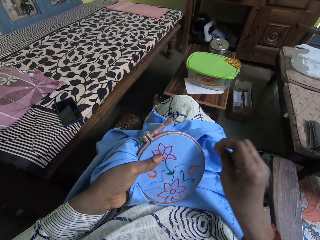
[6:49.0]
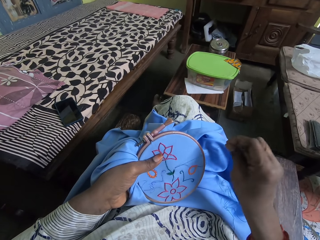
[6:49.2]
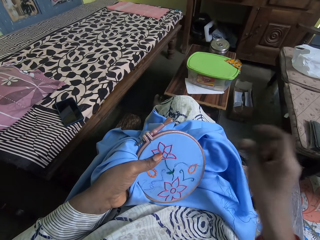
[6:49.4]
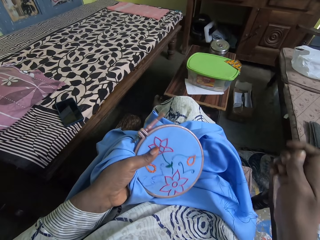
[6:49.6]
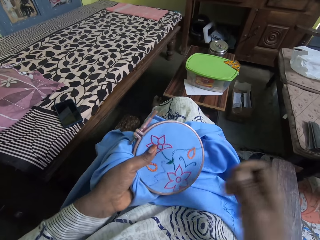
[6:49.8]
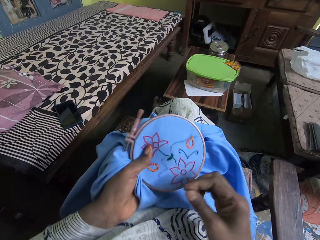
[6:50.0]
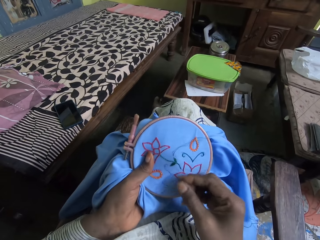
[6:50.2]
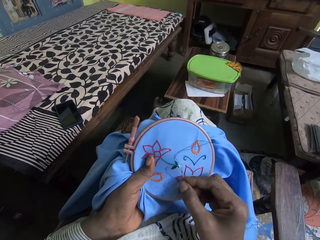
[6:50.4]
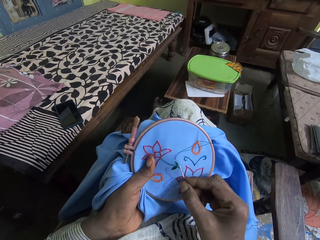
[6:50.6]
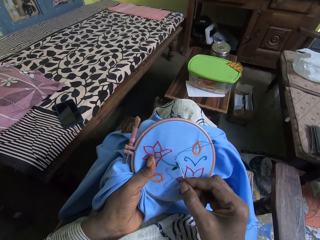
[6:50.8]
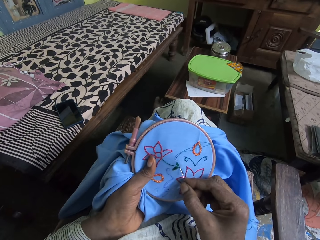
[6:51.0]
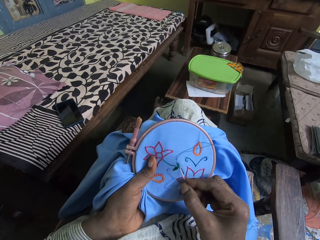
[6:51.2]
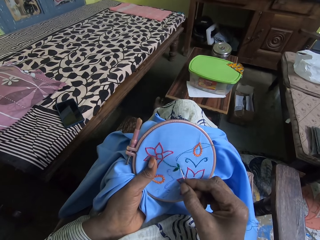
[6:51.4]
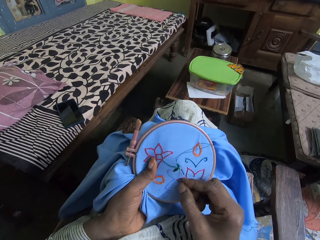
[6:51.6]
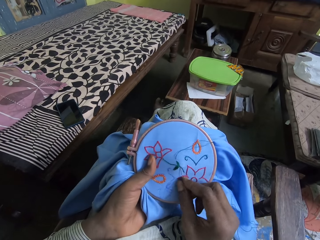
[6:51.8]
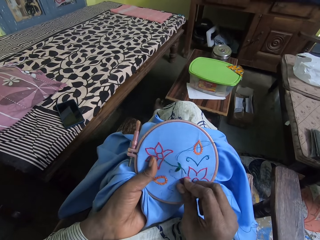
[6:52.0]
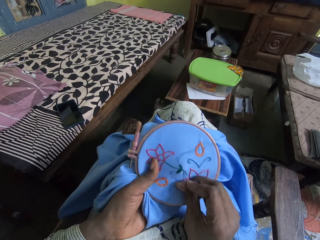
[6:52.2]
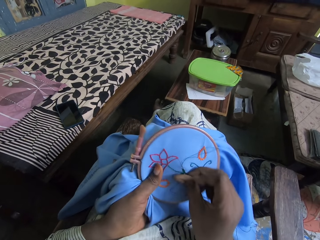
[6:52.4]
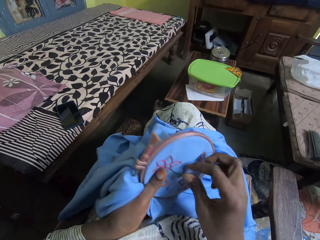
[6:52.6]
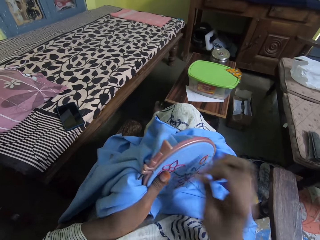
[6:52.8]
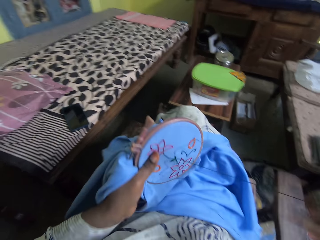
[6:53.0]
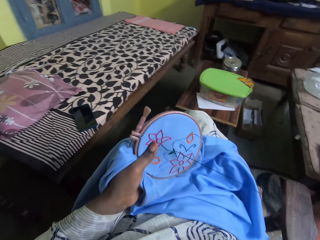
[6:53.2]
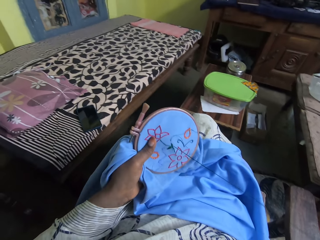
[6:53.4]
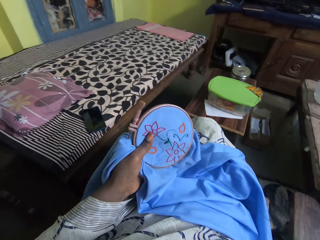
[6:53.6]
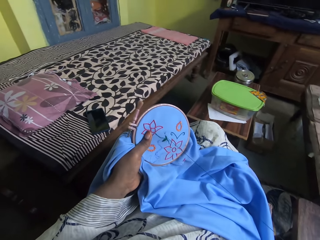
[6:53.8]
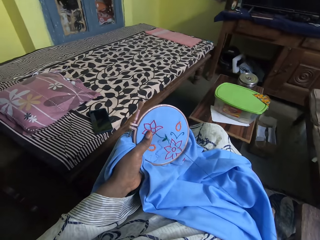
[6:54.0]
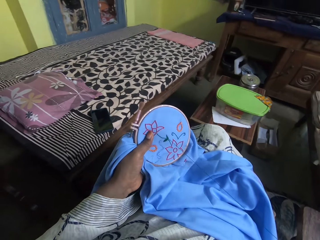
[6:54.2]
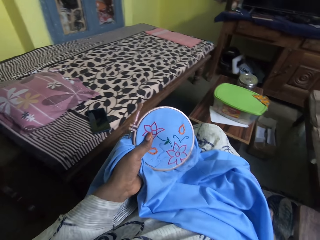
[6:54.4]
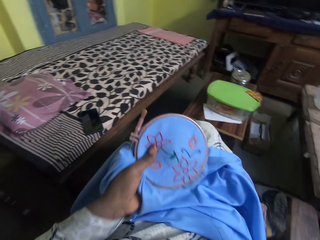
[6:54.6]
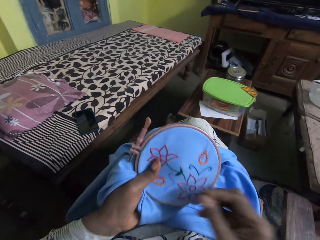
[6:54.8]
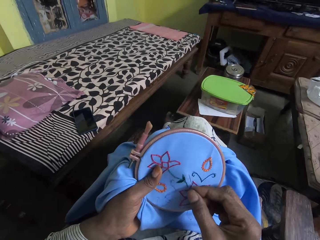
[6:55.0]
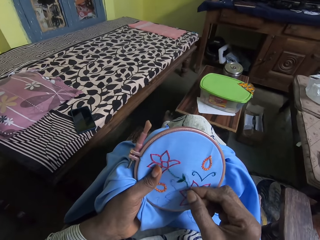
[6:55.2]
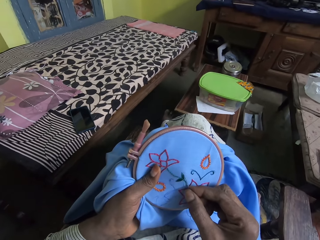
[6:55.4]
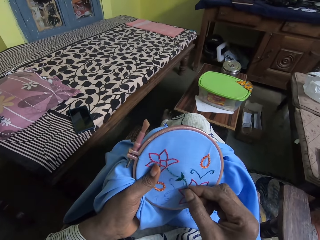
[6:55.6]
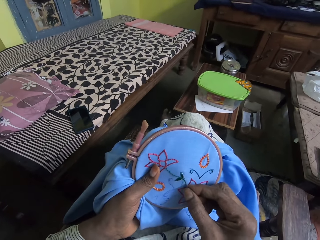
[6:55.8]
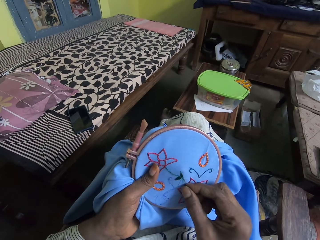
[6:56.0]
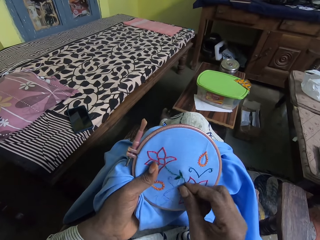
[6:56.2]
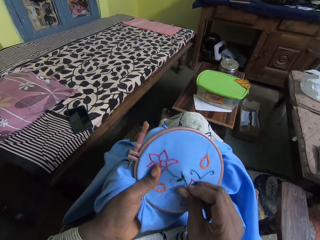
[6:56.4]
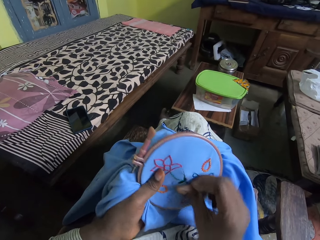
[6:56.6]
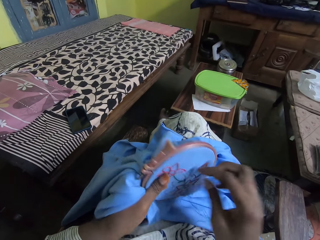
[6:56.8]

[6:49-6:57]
The camera wearer embroiders with a needle and sewing thread.

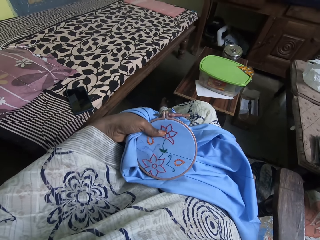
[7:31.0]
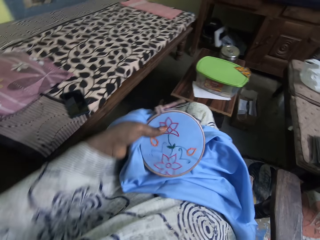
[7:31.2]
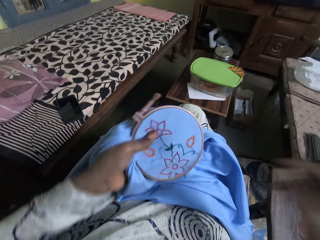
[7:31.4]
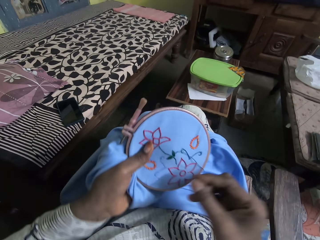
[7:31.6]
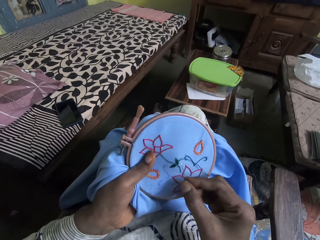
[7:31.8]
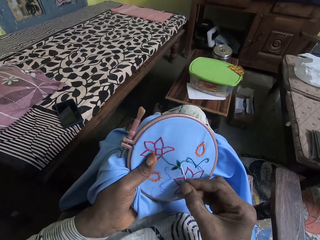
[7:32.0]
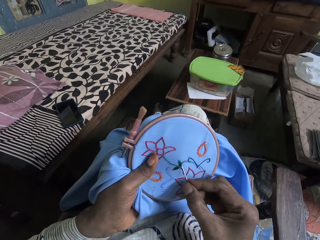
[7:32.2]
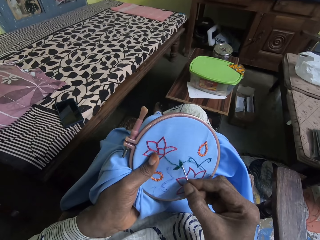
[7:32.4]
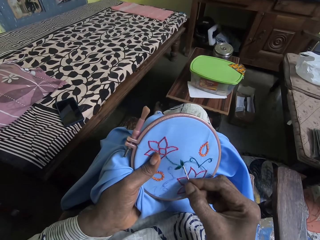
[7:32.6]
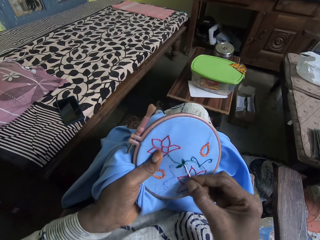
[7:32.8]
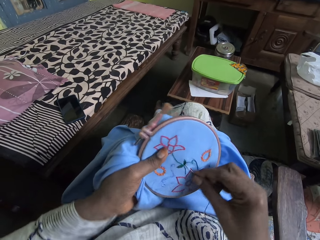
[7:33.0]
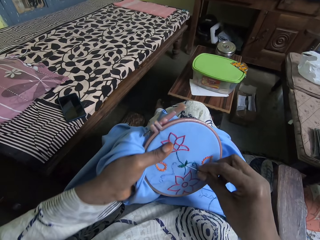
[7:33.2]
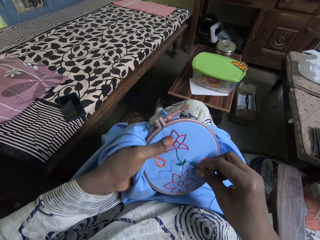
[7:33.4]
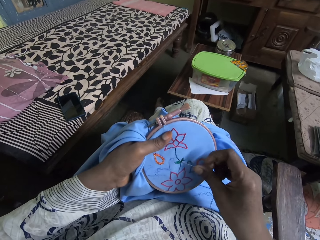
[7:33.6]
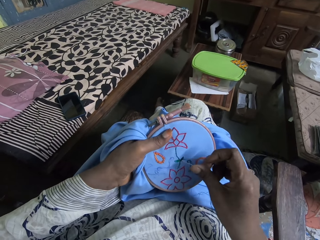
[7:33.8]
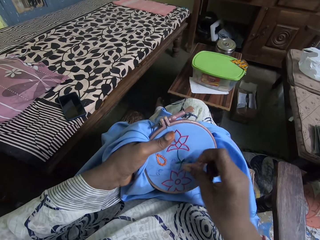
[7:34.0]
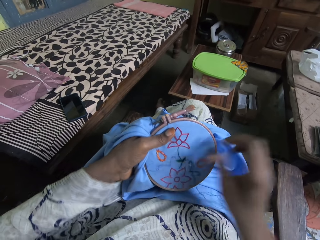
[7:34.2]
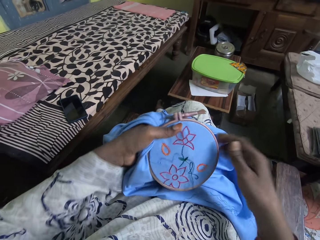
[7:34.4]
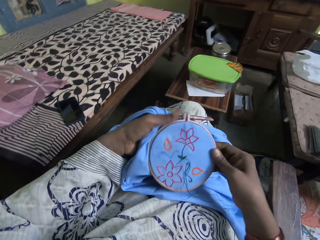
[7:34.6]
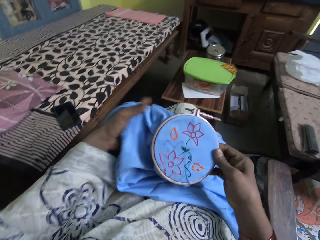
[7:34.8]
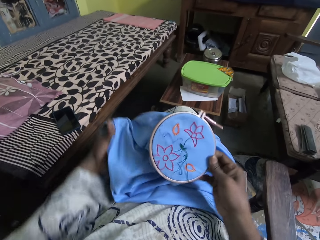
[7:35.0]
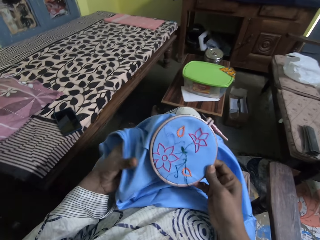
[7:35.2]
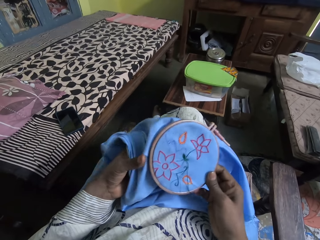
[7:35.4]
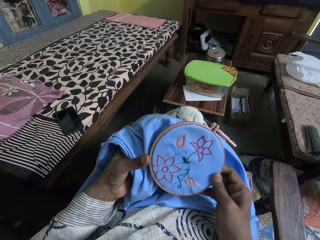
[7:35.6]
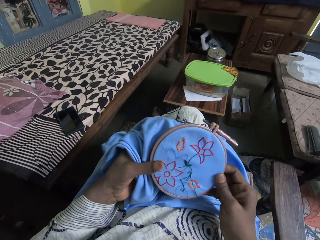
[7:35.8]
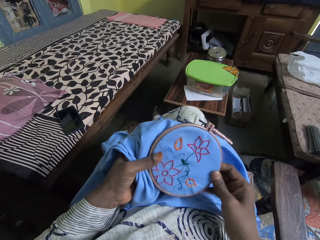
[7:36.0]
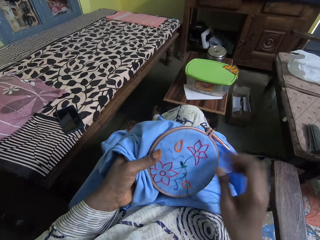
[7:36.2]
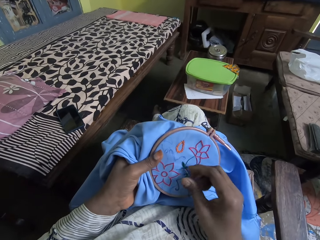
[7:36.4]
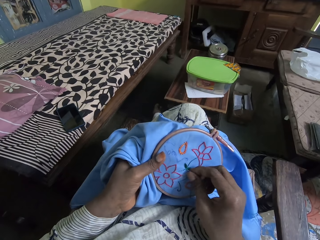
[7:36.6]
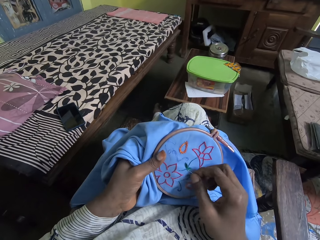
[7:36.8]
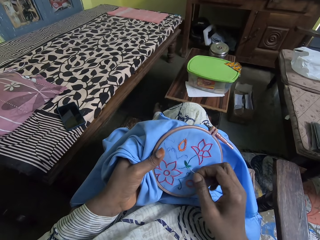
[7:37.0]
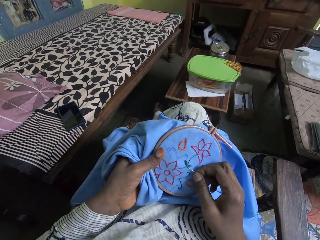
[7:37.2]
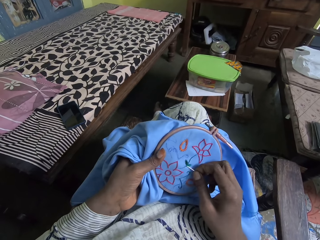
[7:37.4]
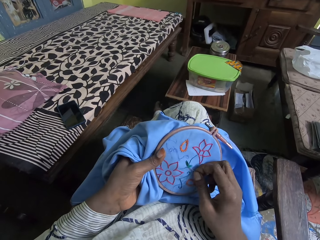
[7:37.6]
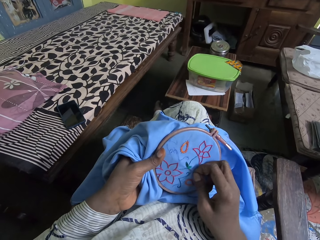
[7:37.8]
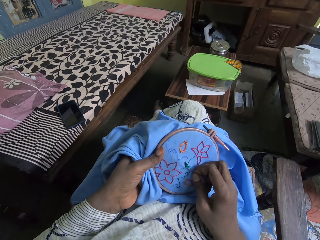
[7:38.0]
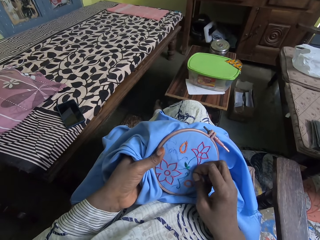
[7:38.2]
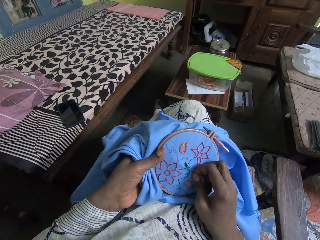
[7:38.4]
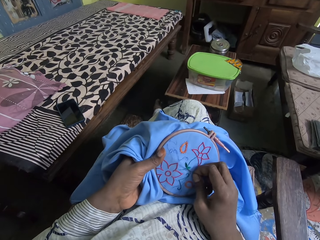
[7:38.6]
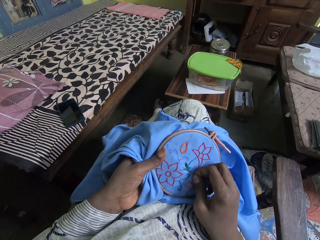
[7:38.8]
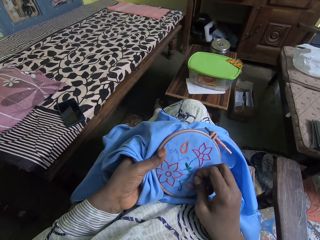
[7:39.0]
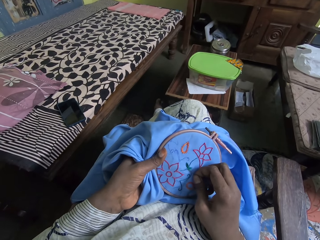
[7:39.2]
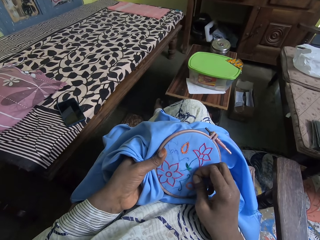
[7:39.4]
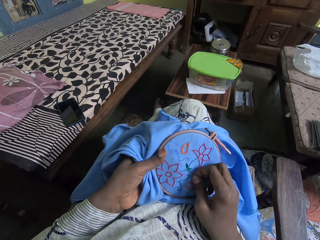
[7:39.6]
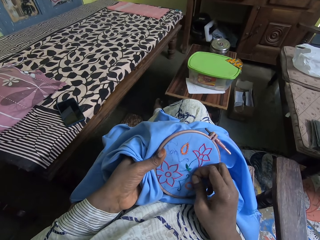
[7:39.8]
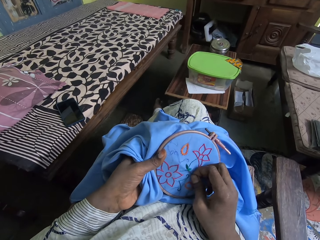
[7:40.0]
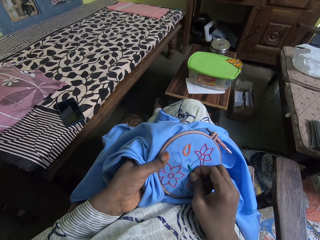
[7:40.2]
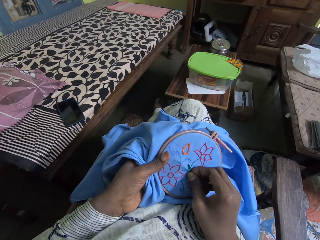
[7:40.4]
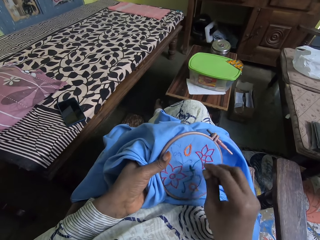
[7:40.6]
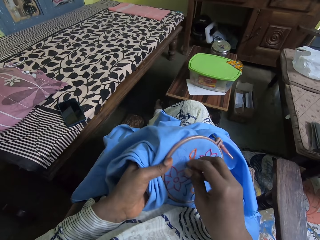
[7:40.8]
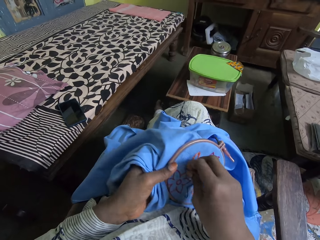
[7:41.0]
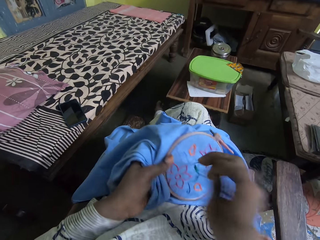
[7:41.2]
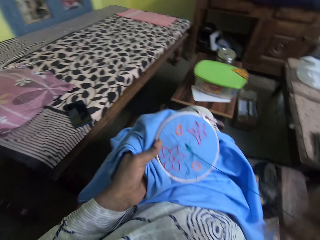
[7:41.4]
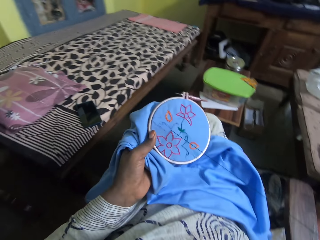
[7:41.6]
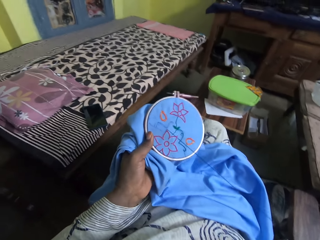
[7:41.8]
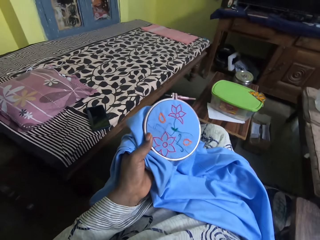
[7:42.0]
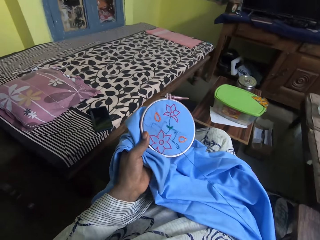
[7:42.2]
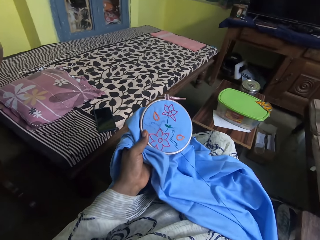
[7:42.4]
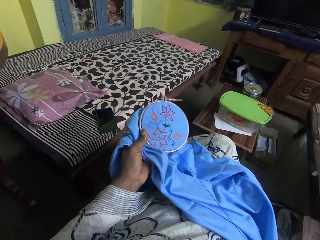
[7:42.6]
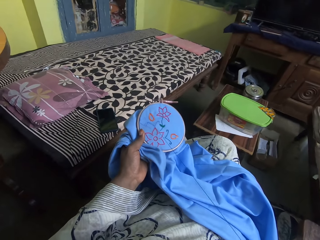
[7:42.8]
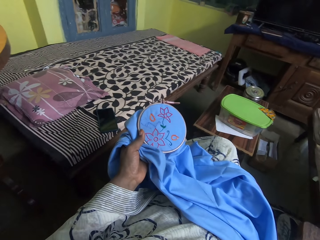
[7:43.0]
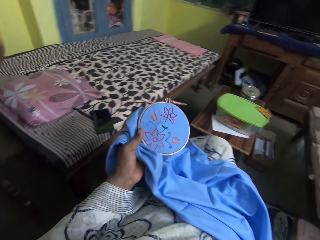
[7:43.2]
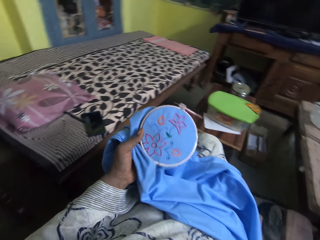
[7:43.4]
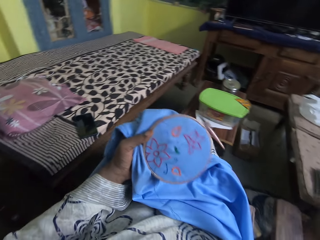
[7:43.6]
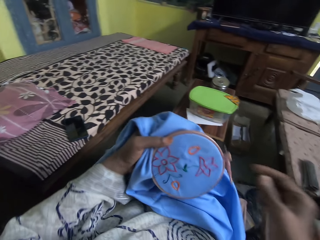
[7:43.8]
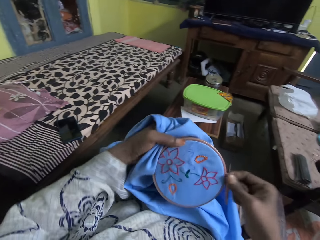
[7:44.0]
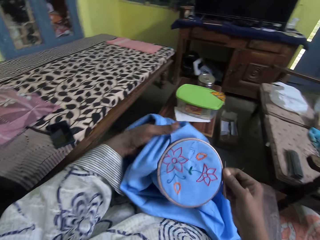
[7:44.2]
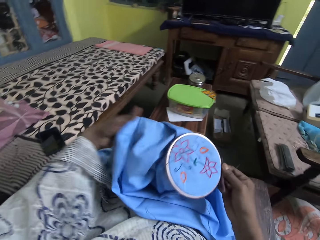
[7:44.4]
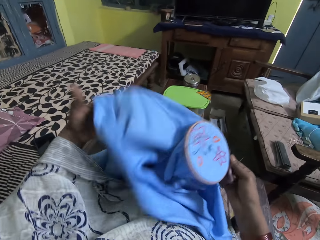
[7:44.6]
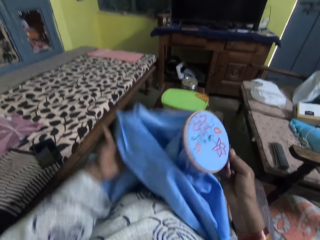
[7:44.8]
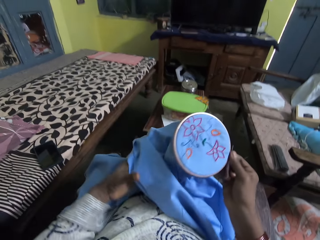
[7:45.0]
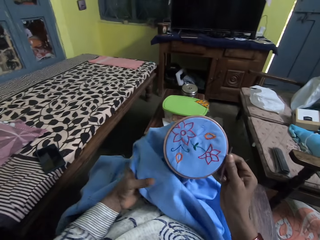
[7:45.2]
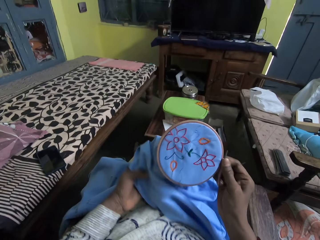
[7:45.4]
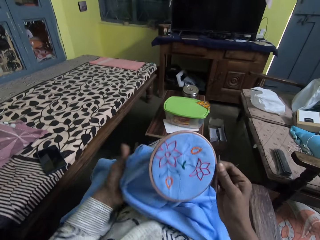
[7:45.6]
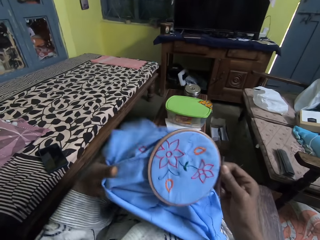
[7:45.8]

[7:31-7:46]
The camera wearer embroiders with a needle and sewing thread. They turn the embroidery hoop. They embroider with the needle and sewing thread. They turn the embroidery hoop.
